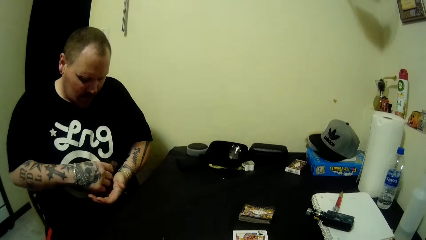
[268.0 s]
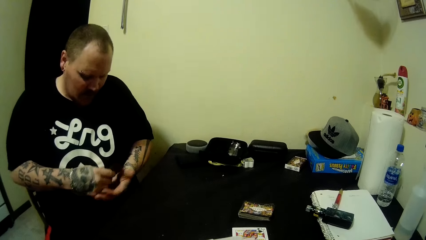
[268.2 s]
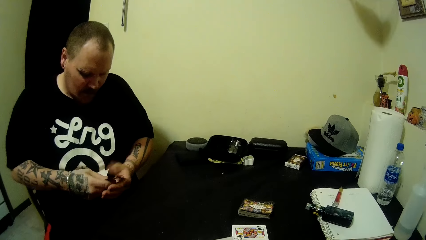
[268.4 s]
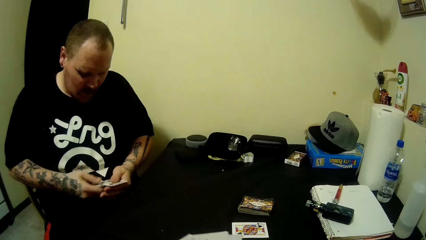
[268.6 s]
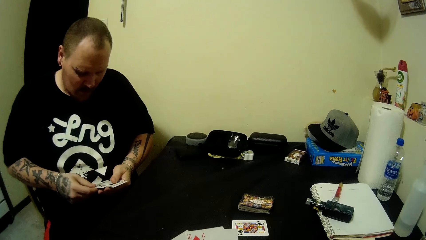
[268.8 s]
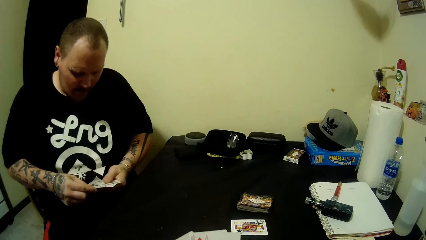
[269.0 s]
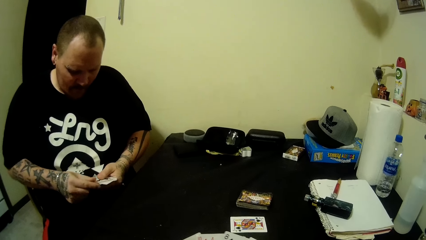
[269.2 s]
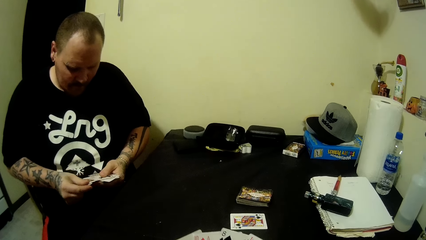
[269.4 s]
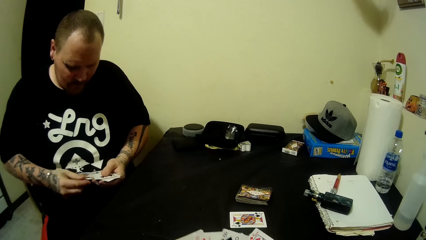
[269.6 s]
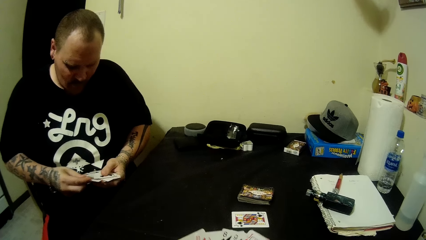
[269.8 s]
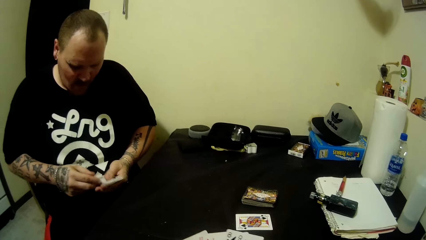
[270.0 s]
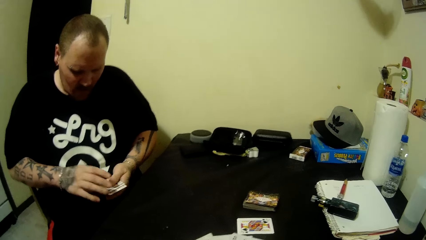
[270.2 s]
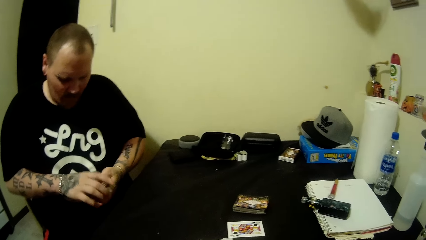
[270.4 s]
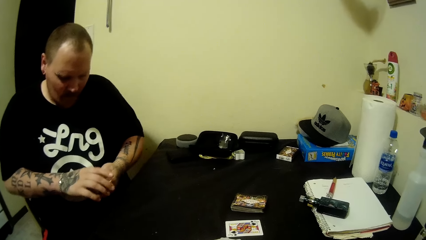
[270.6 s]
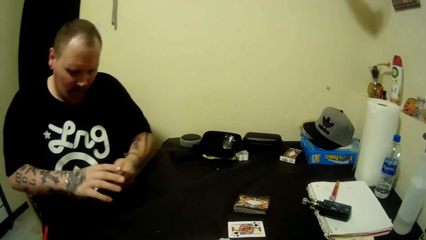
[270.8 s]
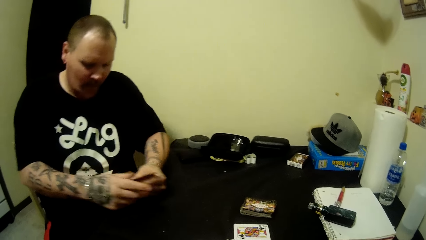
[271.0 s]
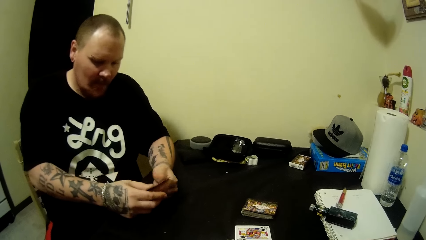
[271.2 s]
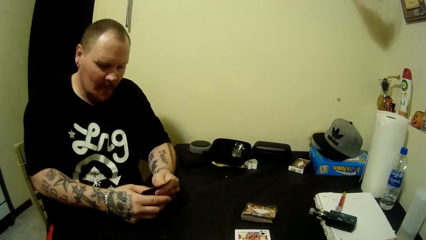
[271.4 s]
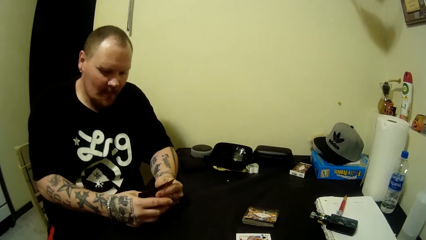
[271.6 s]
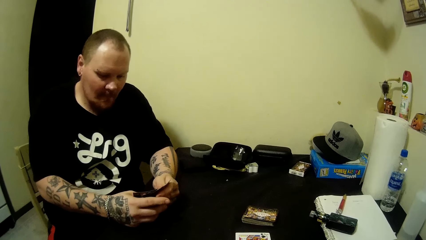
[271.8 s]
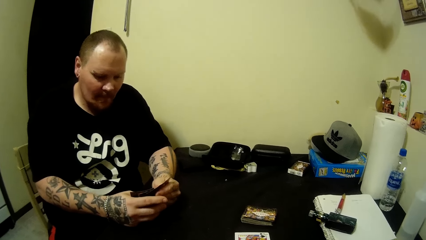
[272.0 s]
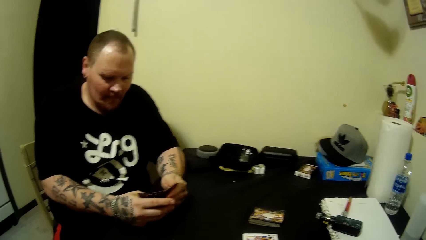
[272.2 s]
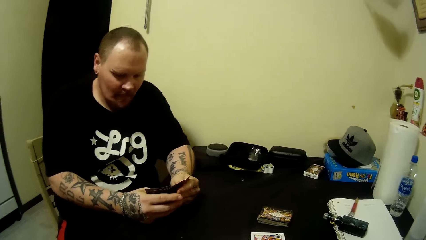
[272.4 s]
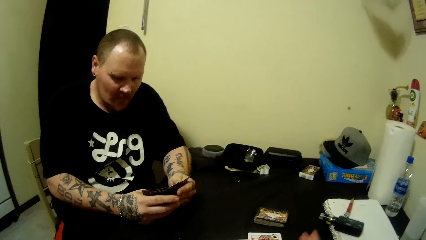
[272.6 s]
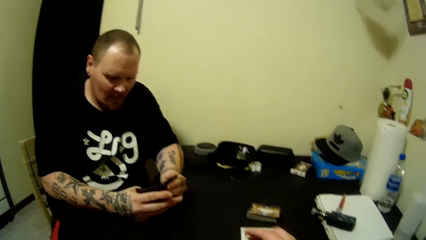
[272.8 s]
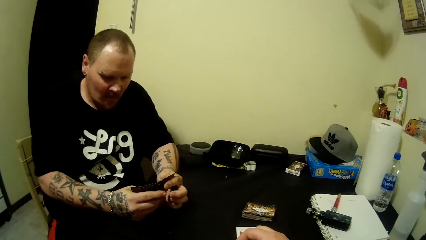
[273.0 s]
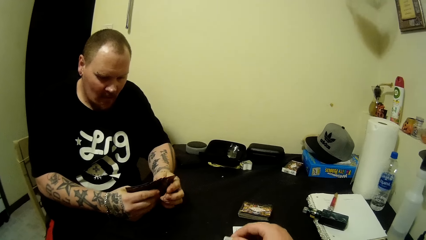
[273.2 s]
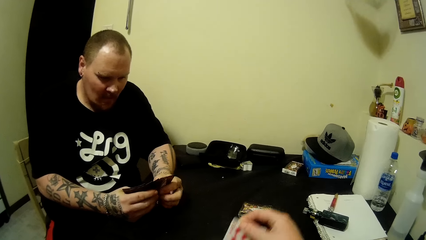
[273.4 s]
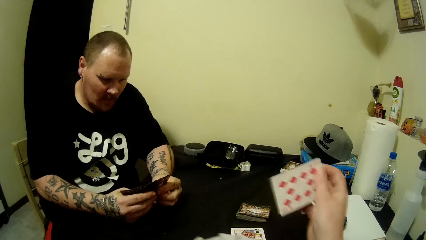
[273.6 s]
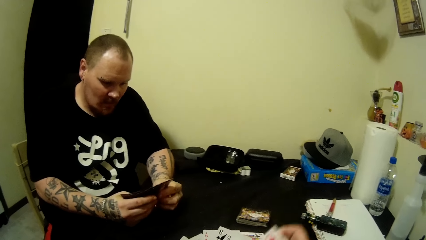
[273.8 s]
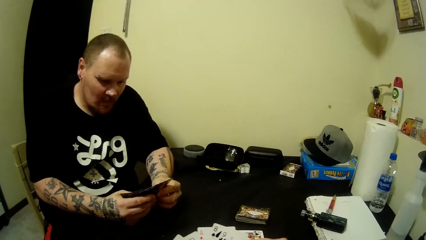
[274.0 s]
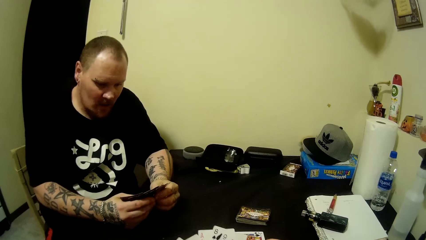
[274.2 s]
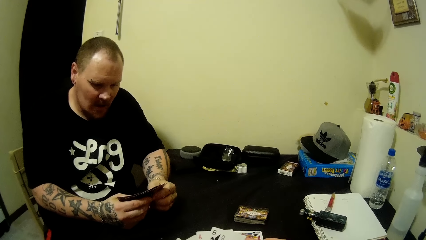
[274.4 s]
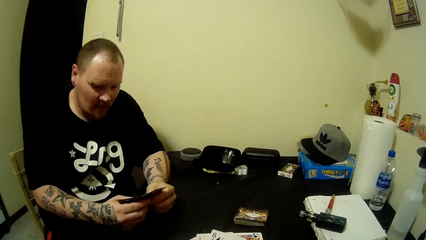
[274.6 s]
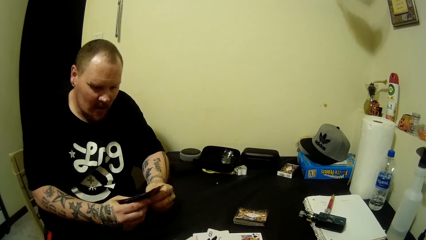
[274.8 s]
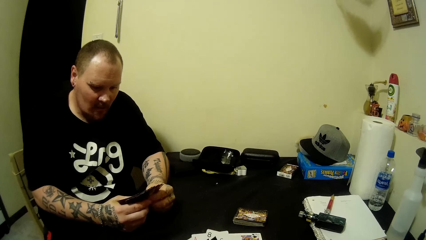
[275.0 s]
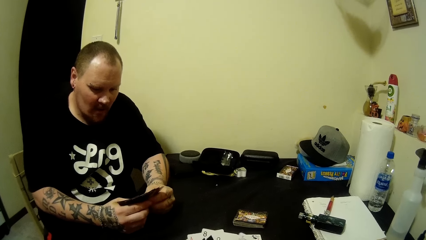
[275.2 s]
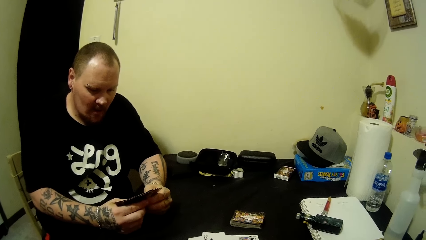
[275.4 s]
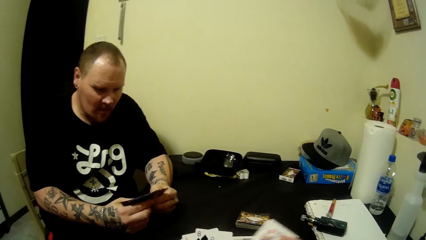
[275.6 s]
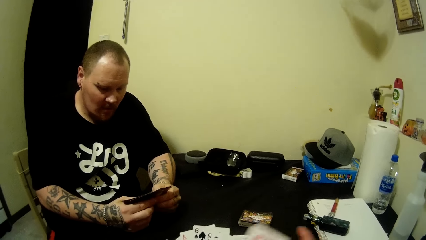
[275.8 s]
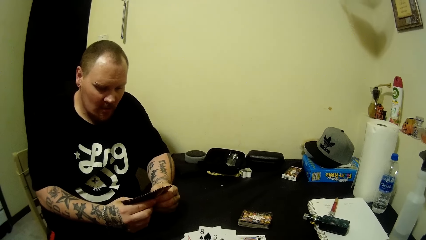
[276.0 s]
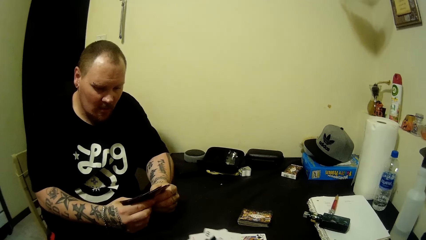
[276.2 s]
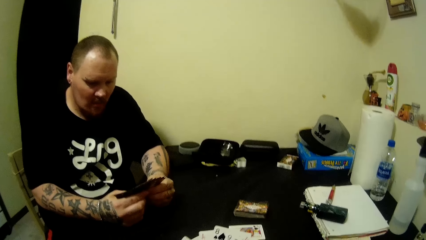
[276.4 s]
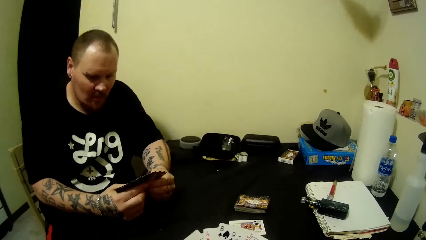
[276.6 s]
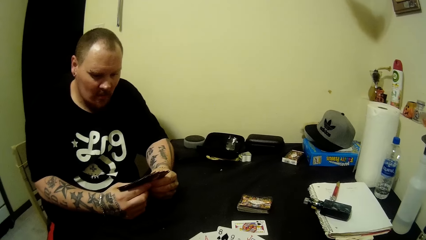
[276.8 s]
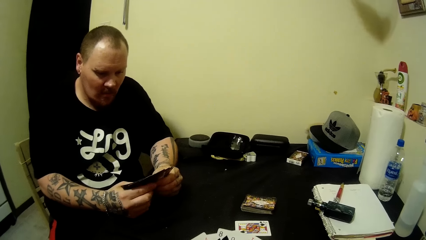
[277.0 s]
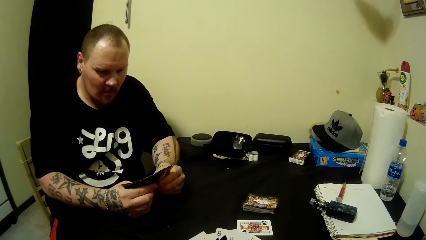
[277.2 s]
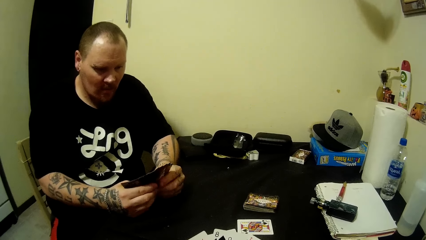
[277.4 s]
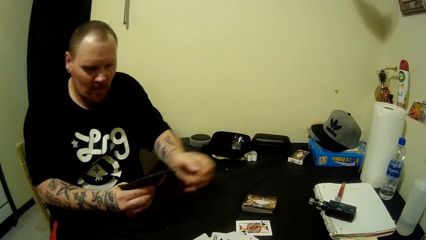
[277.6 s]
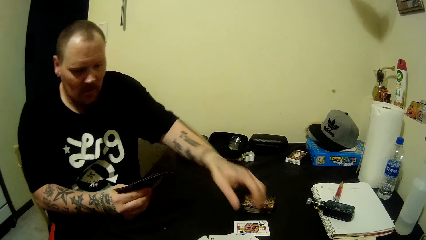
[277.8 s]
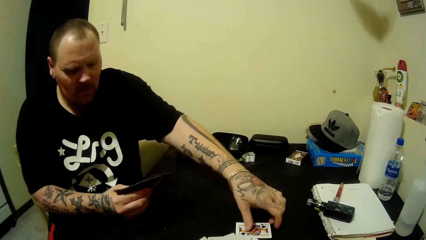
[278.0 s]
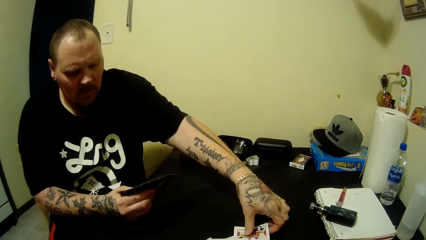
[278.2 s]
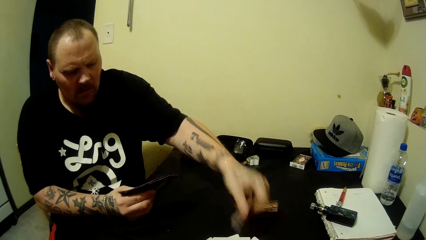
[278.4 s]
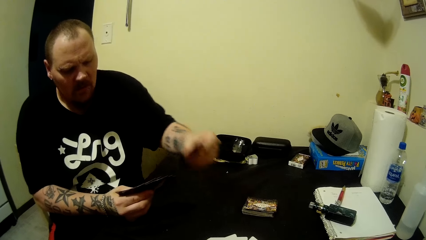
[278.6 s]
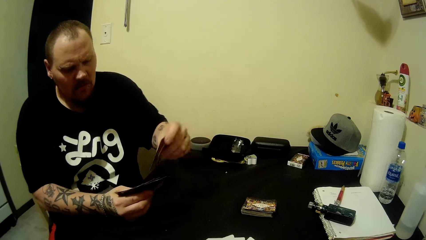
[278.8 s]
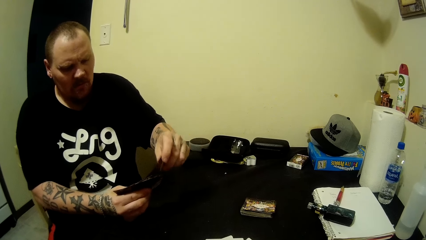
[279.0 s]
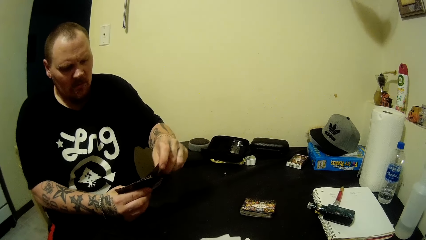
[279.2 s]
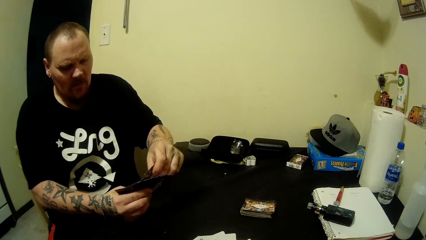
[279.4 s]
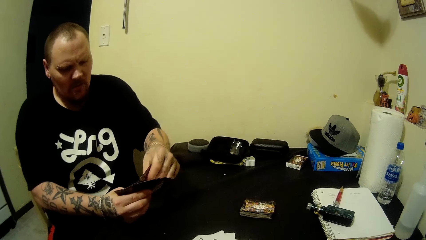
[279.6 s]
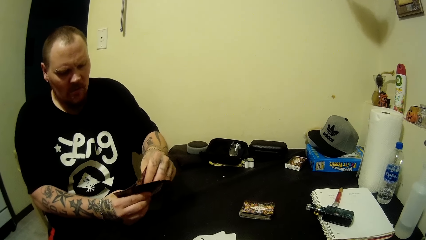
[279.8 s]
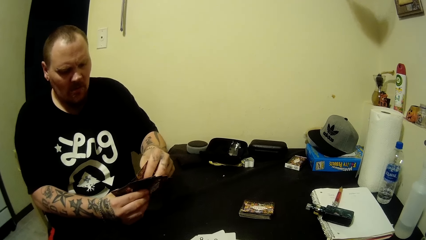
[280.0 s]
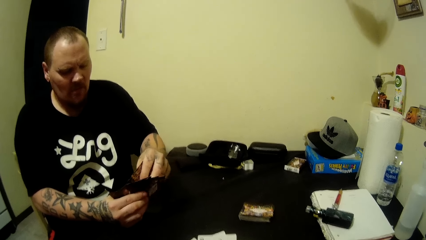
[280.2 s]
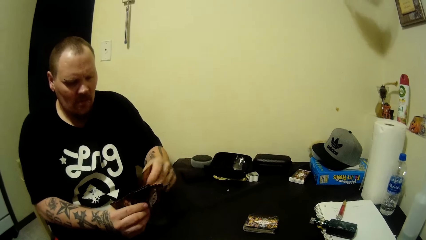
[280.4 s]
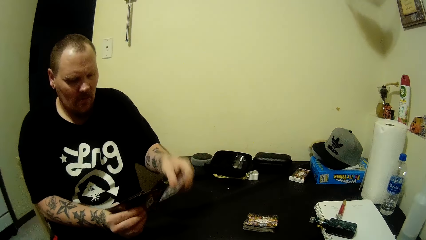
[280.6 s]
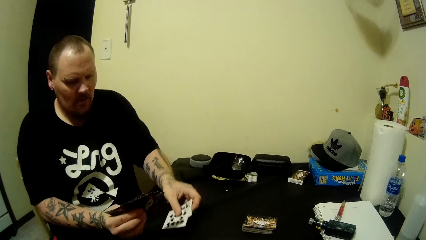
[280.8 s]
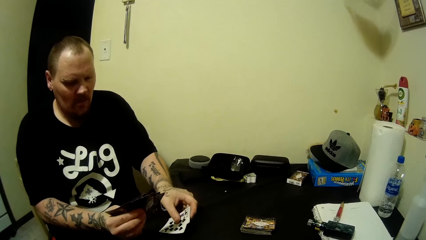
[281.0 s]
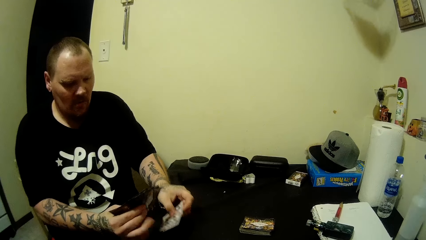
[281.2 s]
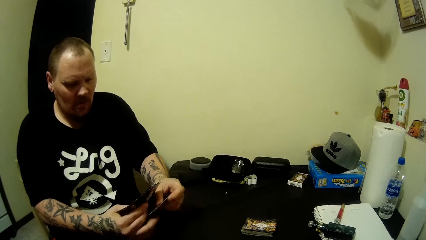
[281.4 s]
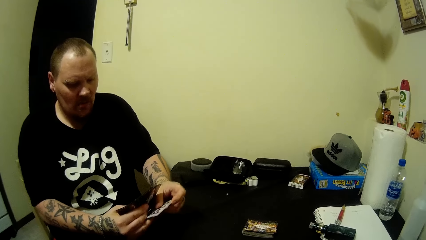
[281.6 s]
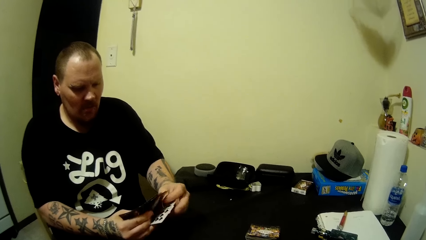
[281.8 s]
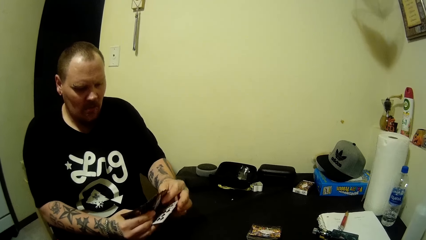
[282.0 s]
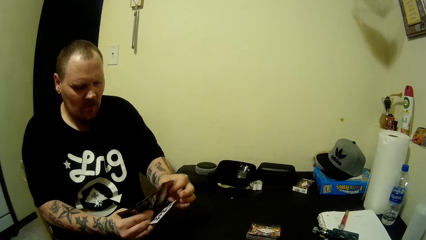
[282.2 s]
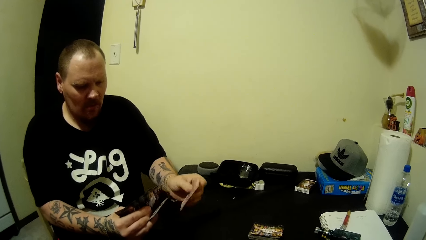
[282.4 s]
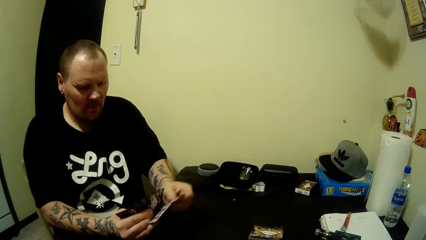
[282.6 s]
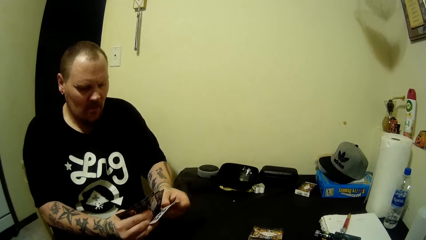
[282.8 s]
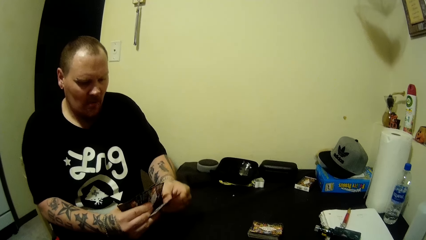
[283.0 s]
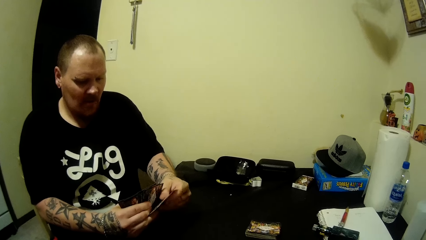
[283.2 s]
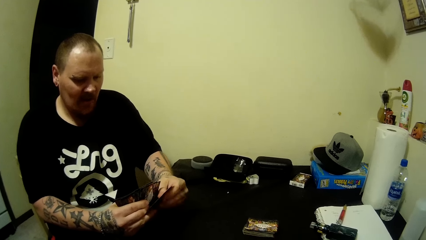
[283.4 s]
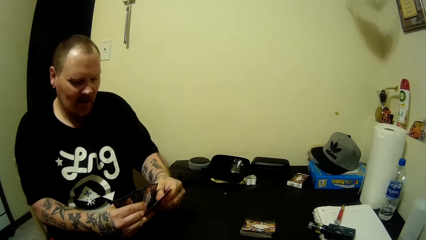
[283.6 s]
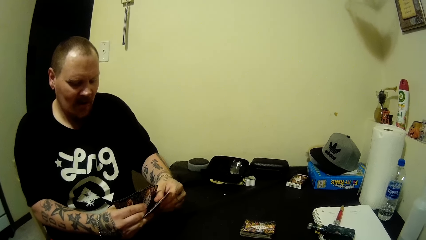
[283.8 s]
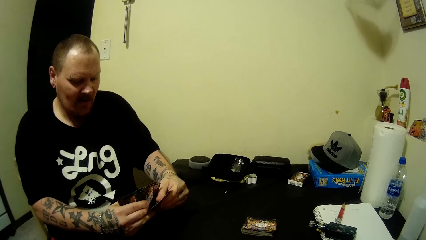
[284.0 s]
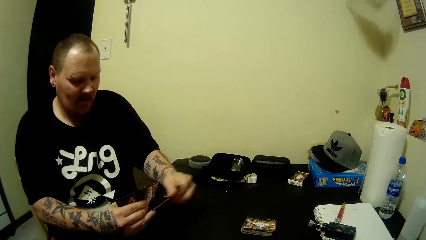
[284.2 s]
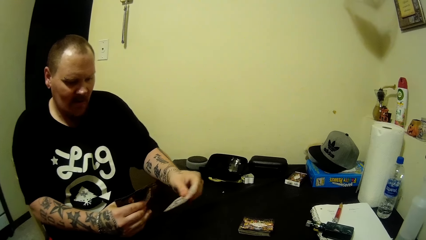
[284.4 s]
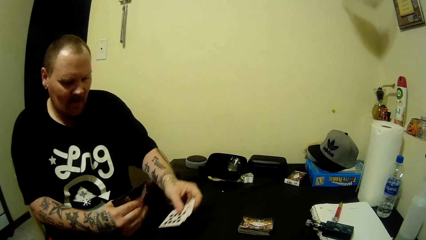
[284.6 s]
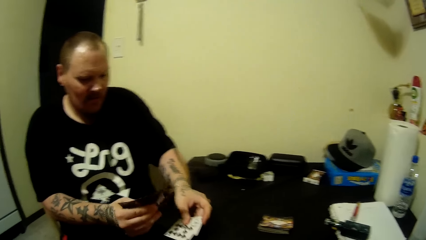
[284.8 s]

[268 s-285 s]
A man looks at the card. The camera wearer plays the card. The man picks up a card.
